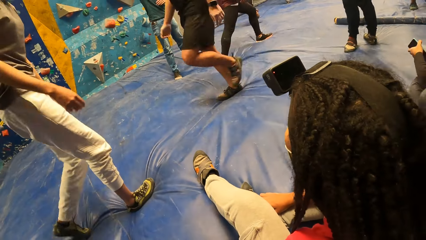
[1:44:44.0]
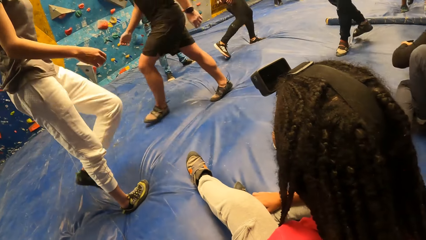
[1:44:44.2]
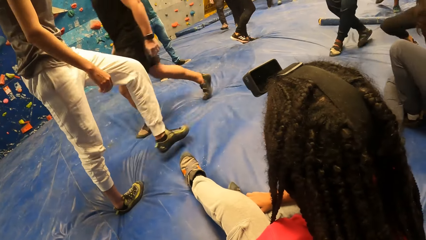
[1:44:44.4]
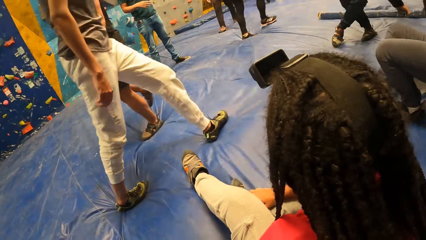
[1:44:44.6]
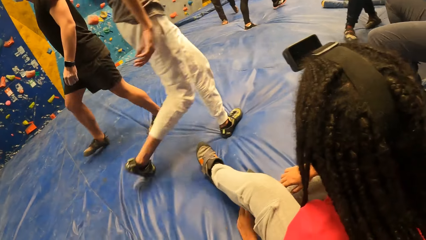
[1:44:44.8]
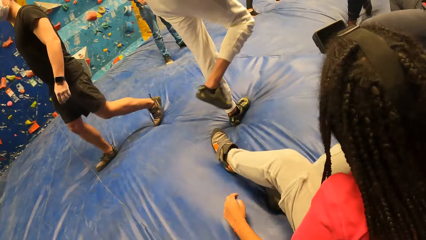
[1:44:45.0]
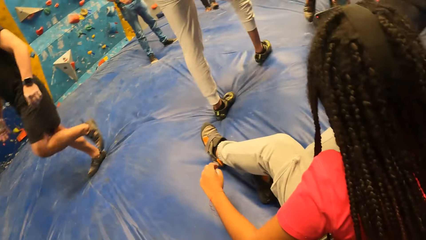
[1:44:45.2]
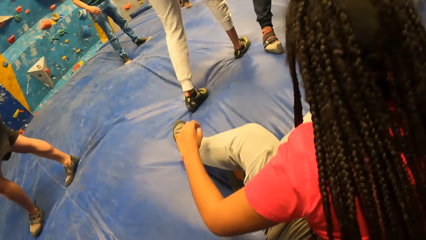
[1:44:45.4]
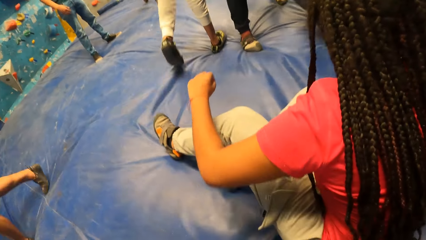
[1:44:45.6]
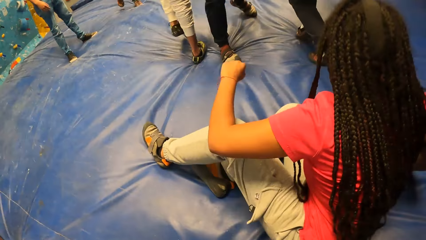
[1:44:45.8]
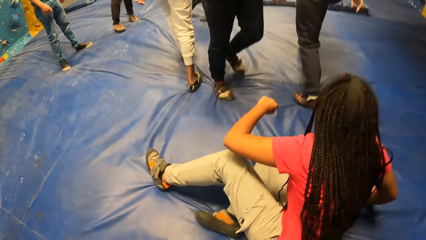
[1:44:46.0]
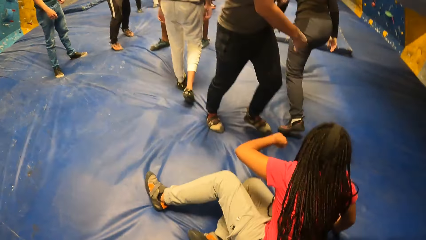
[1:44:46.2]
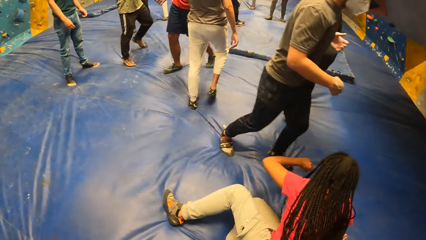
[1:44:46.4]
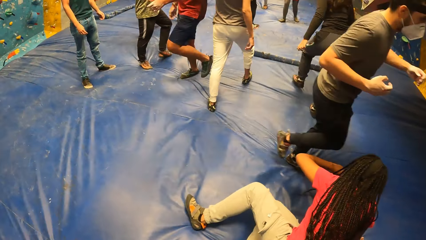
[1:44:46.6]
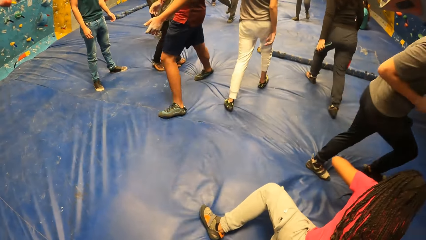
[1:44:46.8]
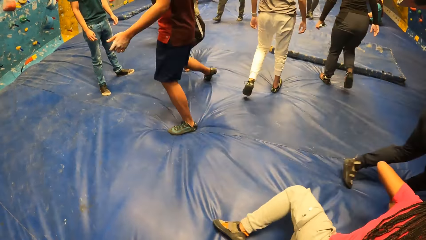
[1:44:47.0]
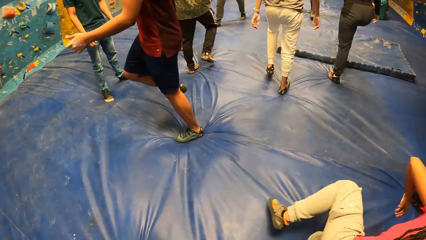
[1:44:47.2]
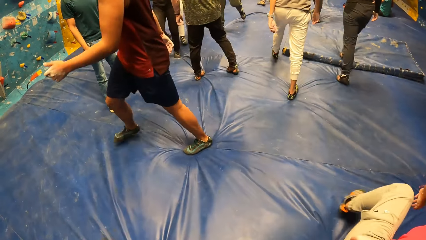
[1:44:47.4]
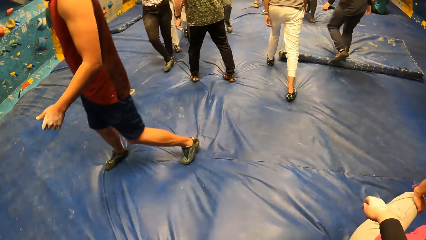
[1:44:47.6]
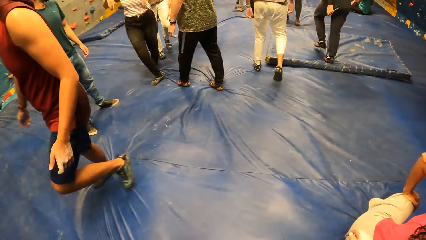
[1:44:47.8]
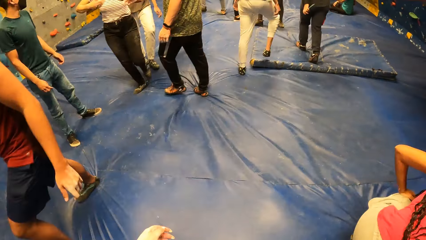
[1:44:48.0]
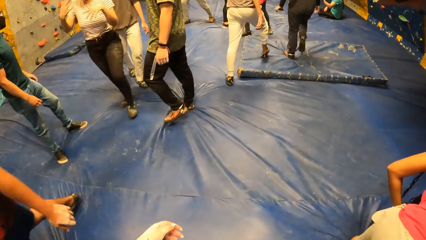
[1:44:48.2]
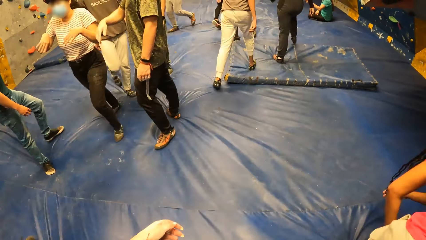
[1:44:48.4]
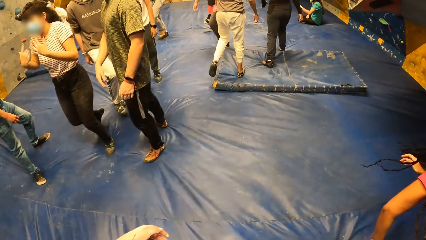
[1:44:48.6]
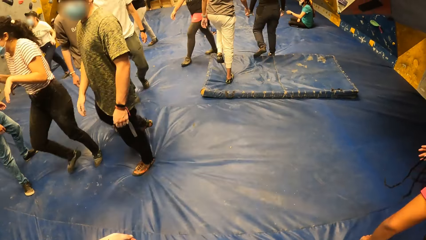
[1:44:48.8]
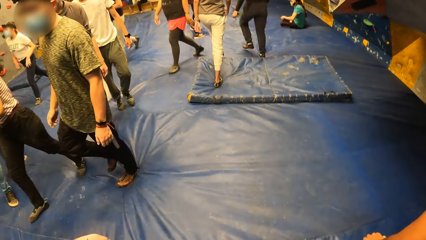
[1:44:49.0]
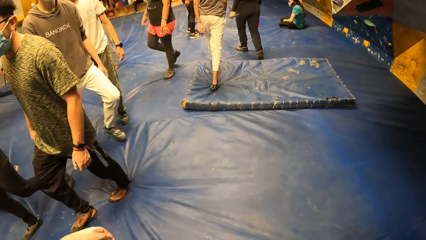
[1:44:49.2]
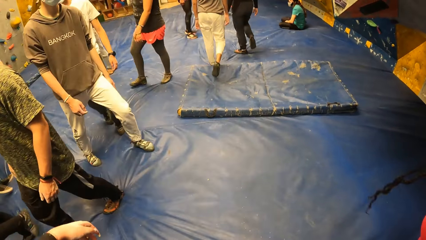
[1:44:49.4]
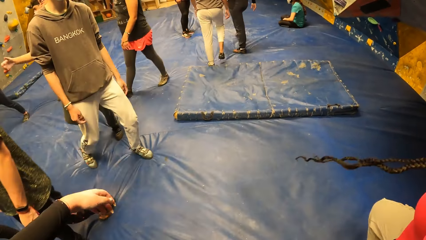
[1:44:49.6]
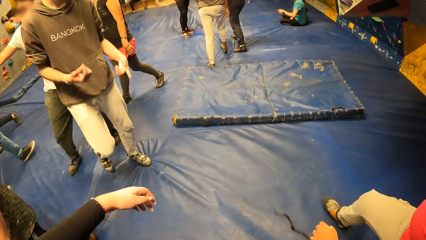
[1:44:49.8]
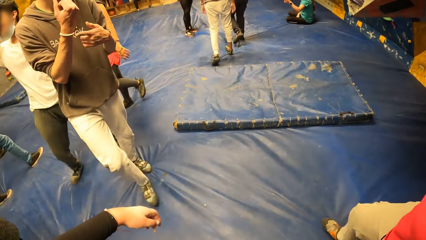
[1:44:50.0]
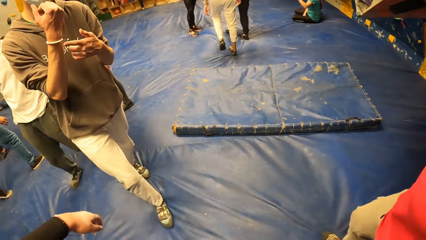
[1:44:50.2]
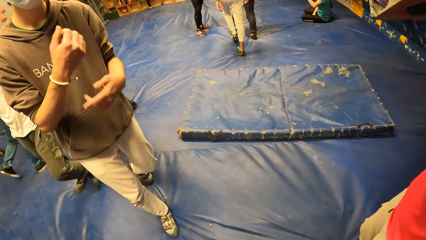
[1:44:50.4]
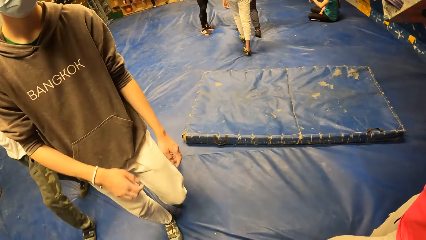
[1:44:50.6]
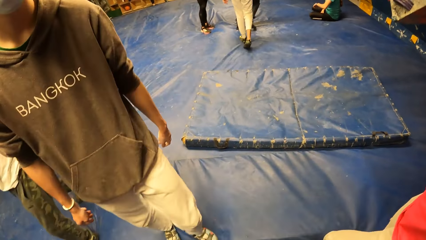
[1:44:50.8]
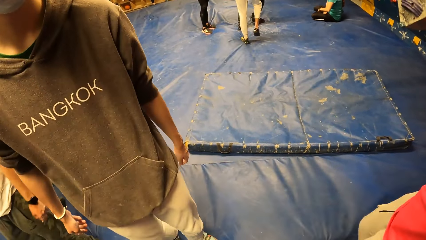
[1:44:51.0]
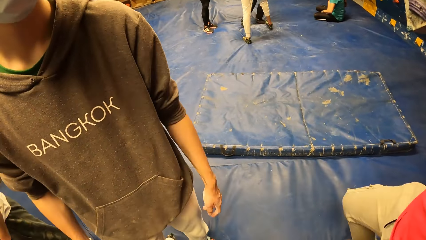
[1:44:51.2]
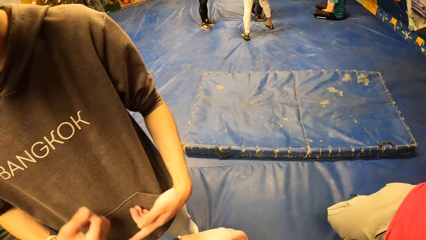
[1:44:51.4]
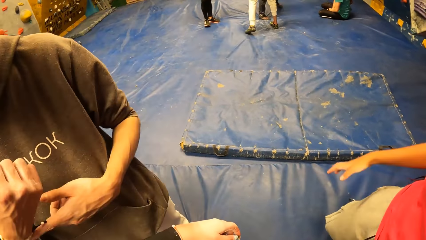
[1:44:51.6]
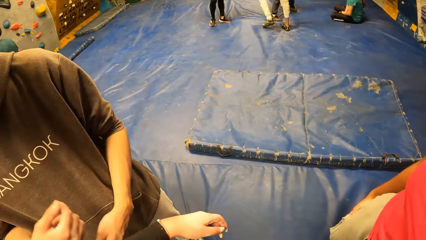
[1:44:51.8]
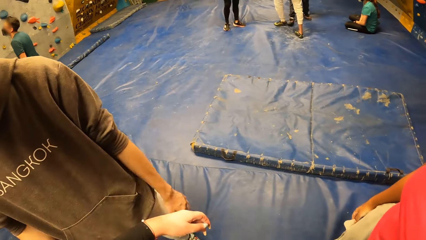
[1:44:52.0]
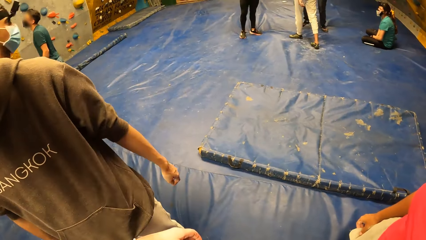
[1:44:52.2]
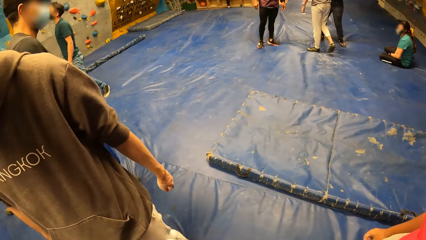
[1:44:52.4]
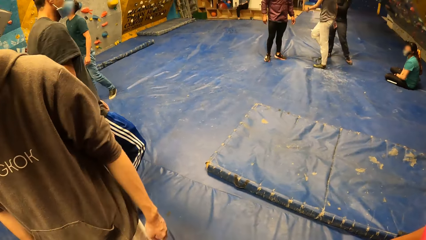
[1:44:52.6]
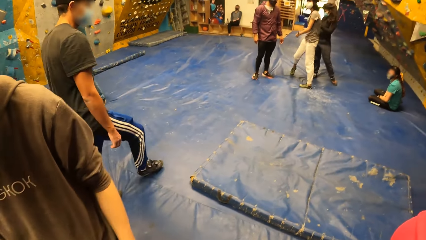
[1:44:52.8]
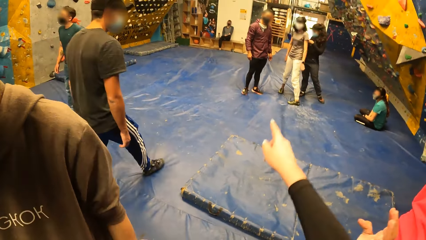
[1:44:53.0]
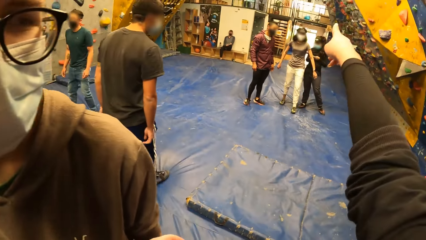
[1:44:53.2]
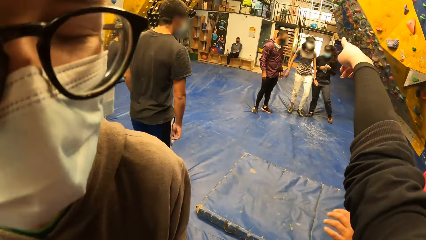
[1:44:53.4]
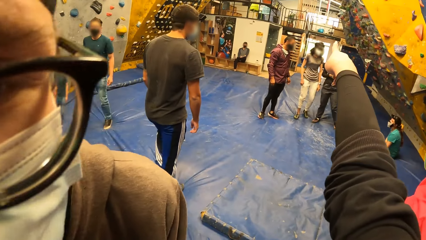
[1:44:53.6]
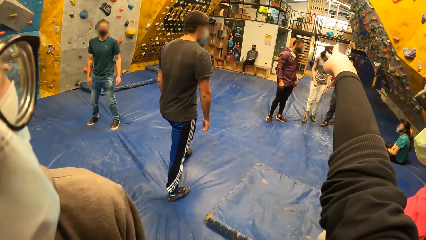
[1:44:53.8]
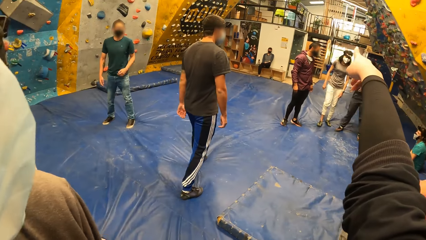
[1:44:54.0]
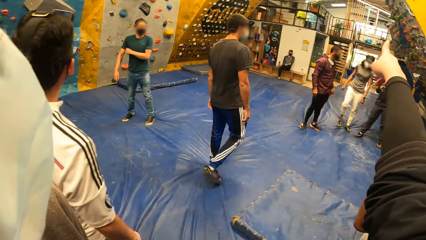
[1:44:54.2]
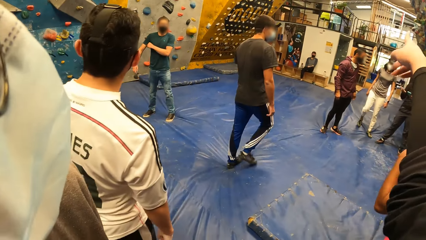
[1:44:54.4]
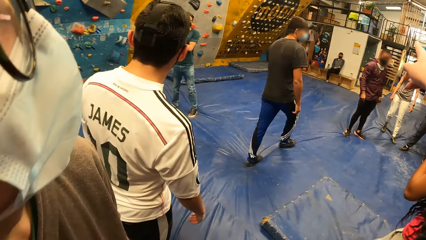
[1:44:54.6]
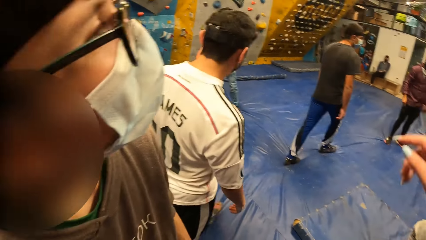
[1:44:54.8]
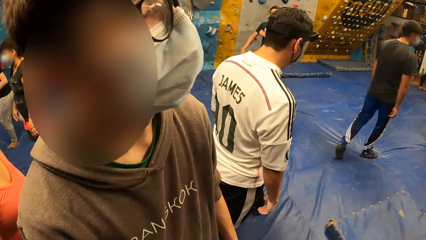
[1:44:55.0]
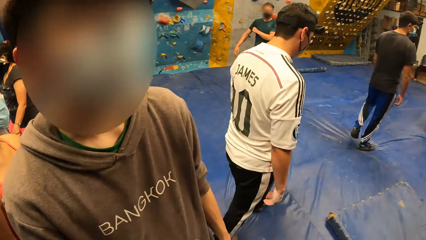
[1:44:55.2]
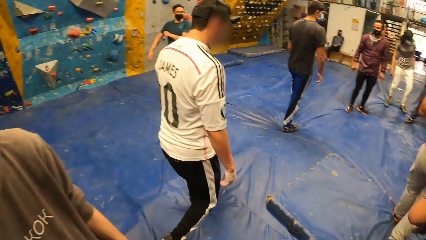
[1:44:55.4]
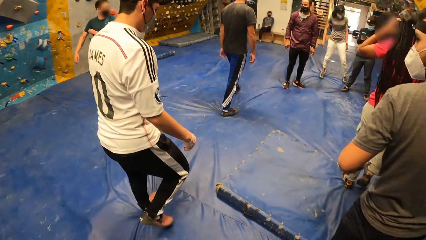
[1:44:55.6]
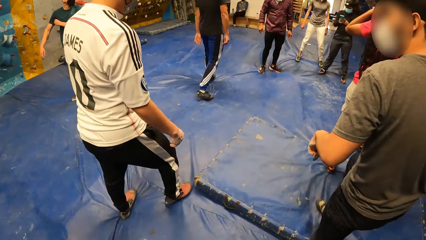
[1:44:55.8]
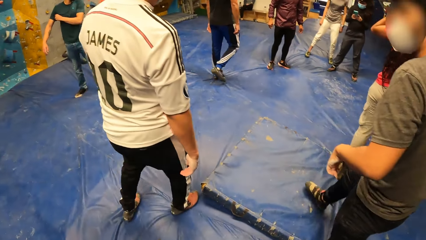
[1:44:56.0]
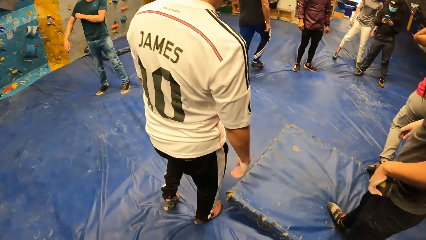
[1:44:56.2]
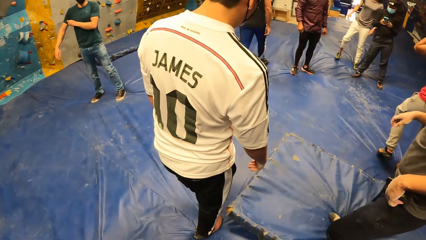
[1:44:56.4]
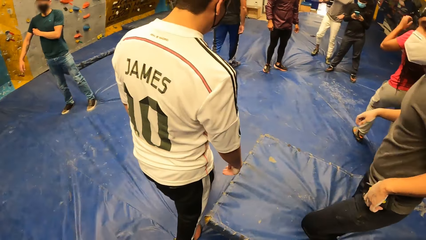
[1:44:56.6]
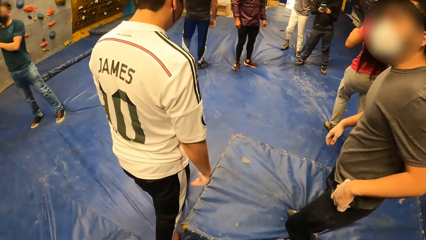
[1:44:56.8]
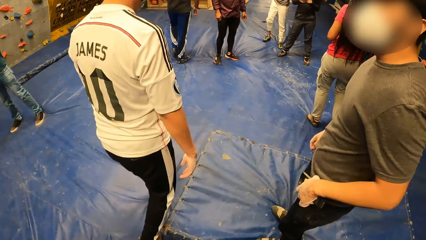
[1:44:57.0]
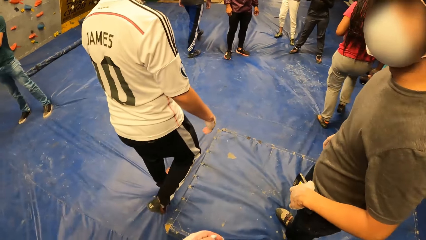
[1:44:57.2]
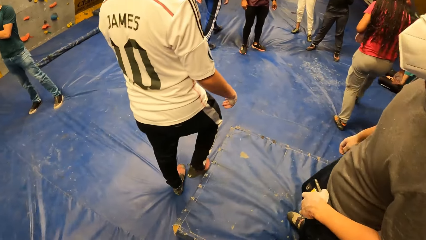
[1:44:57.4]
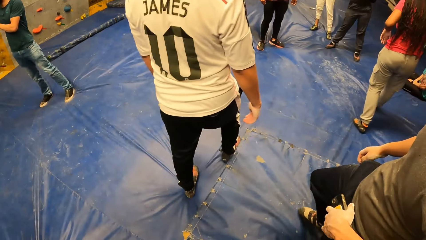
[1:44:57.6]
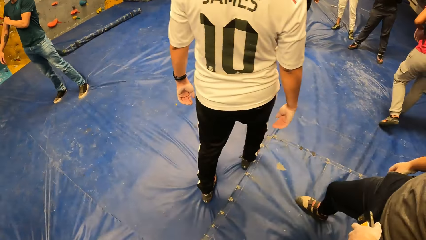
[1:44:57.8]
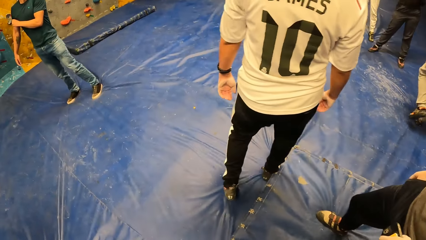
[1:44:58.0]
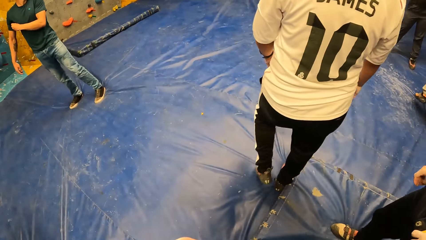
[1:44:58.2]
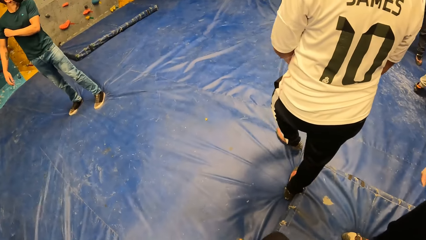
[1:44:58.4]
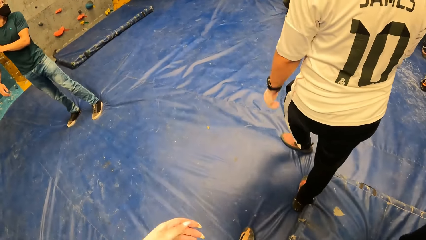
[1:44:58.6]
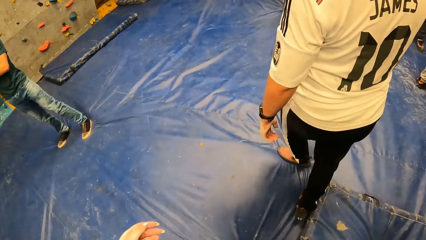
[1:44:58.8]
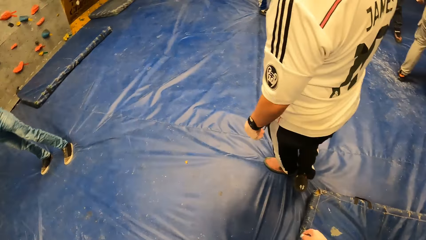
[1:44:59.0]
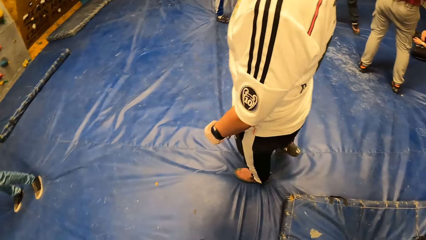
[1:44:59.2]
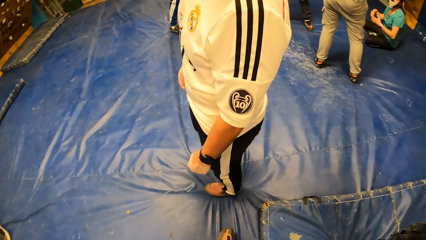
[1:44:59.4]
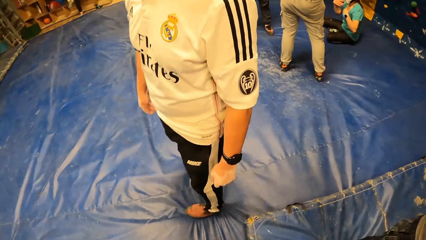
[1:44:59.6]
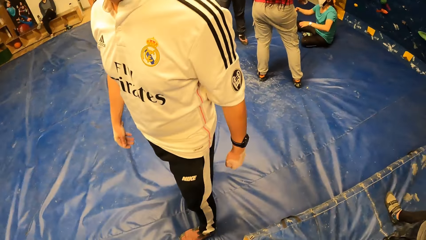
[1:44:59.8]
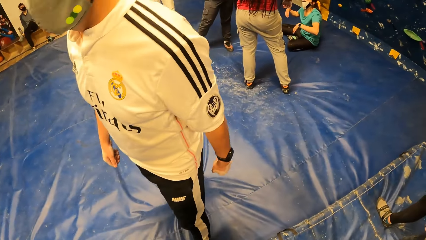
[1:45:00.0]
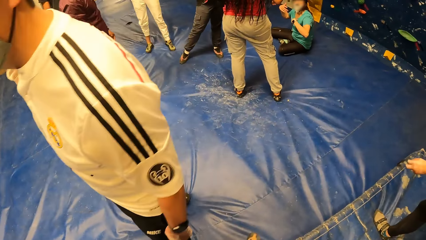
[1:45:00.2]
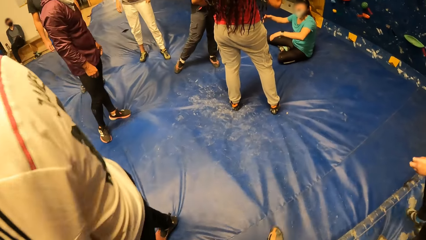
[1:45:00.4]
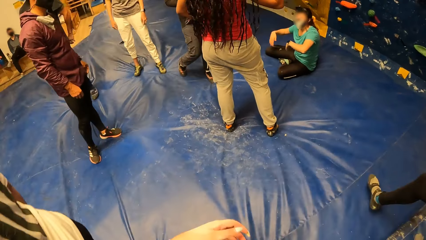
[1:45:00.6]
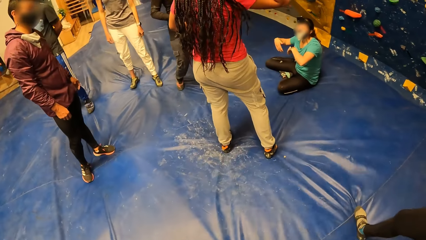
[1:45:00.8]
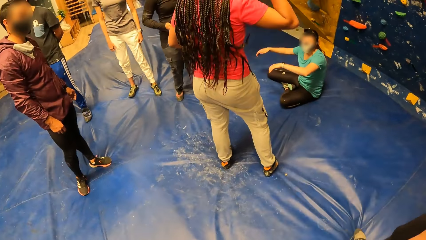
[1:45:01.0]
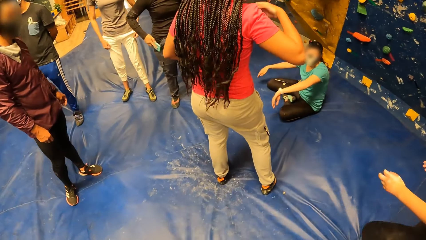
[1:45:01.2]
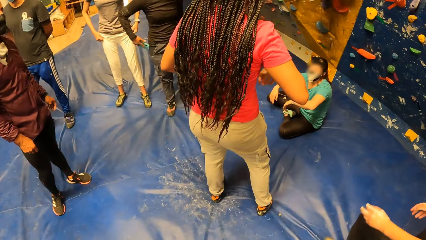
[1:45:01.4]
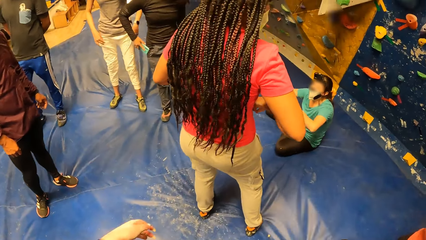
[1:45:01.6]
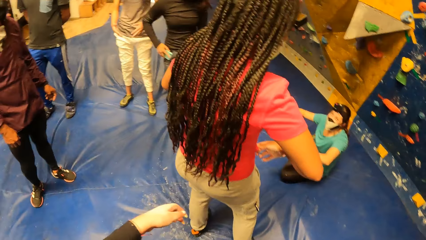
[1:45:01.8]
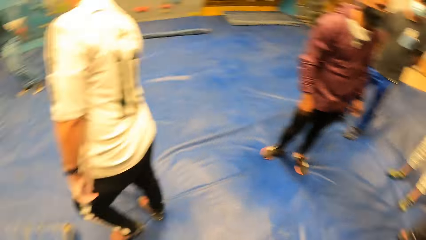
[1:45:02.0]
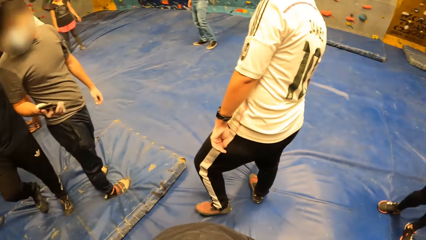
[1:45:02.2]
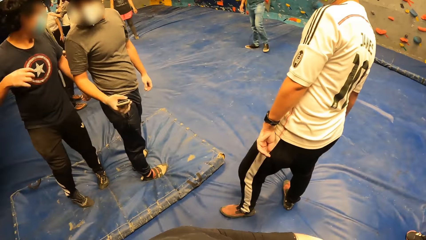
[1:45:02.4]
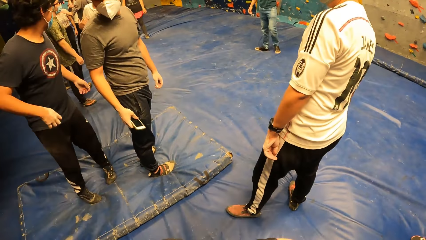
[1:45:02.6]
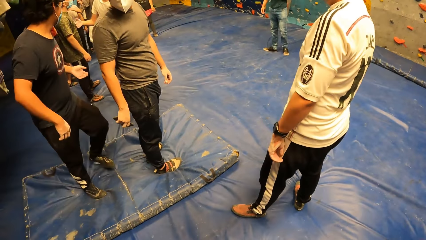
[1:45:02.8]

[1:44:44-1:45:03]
The camera wearer stands up. They walk around the room. They talk to a person. They walk around the room.
